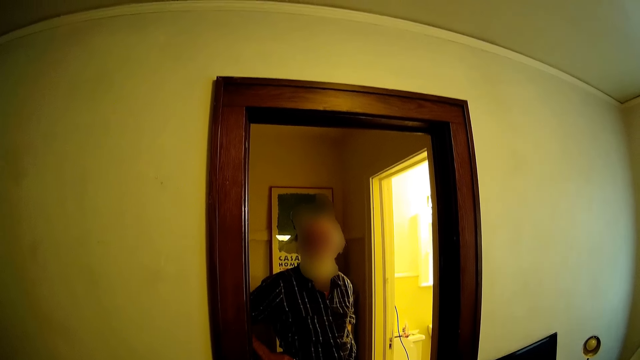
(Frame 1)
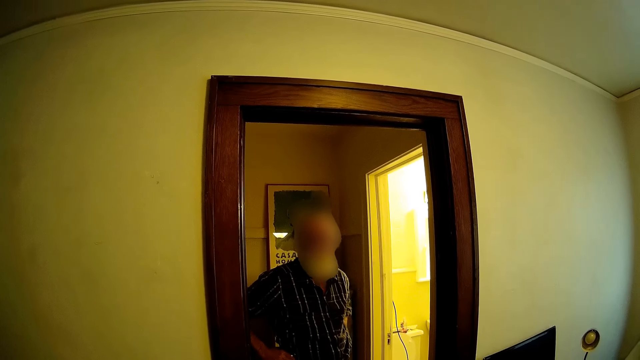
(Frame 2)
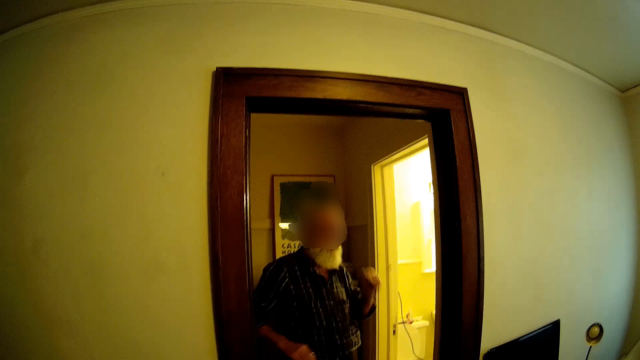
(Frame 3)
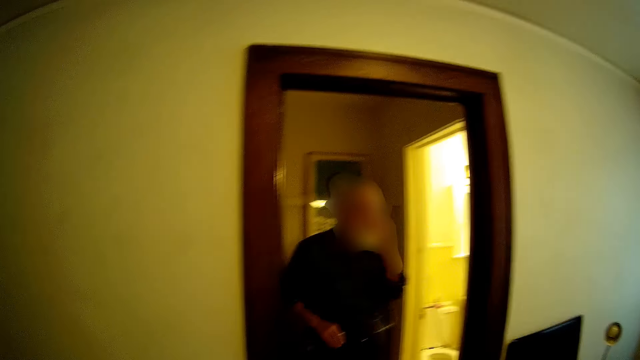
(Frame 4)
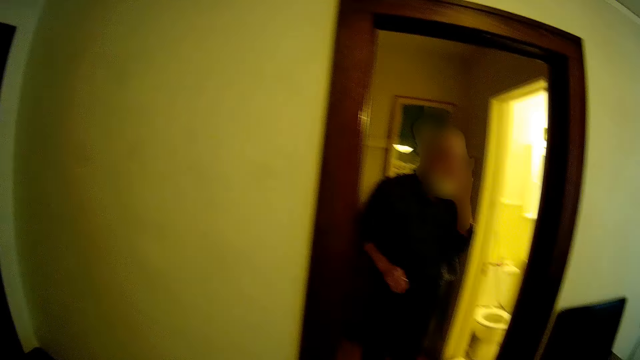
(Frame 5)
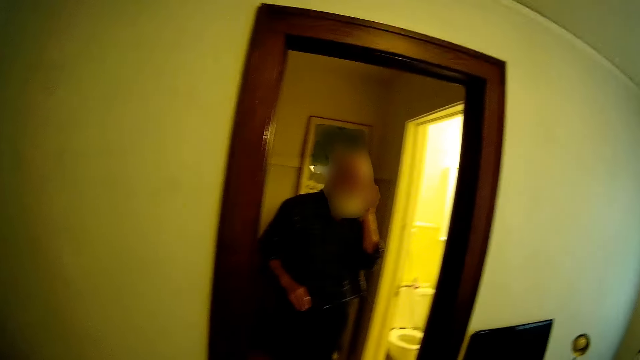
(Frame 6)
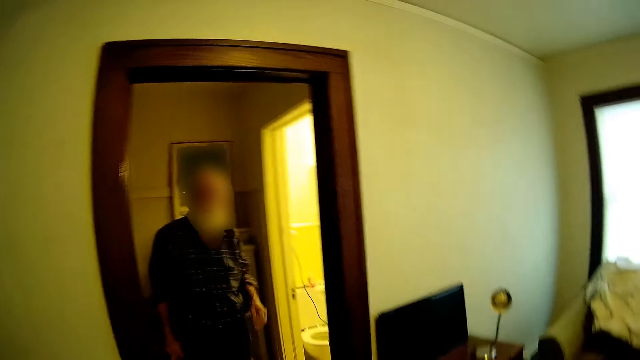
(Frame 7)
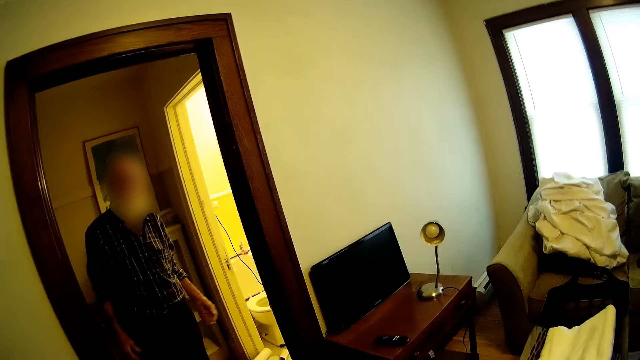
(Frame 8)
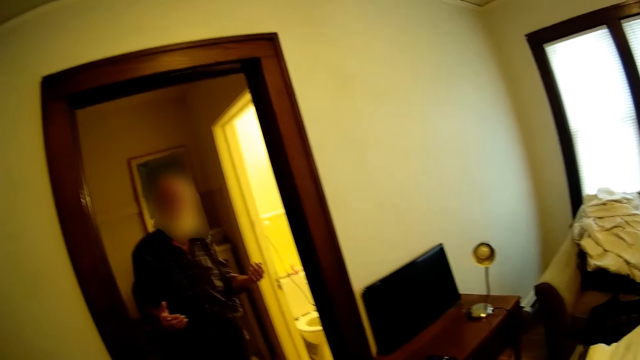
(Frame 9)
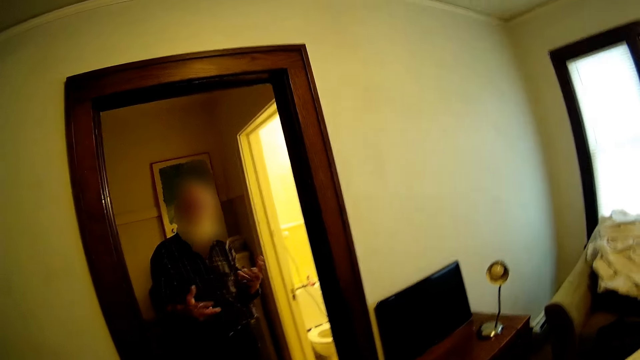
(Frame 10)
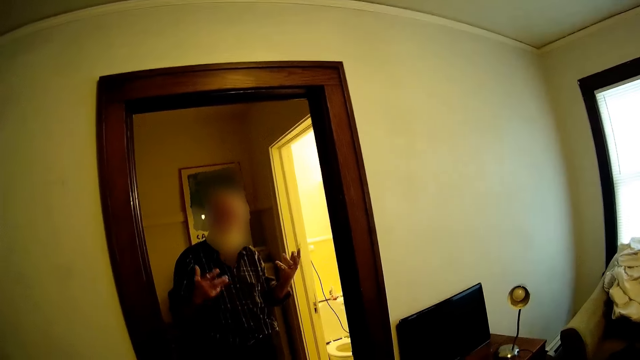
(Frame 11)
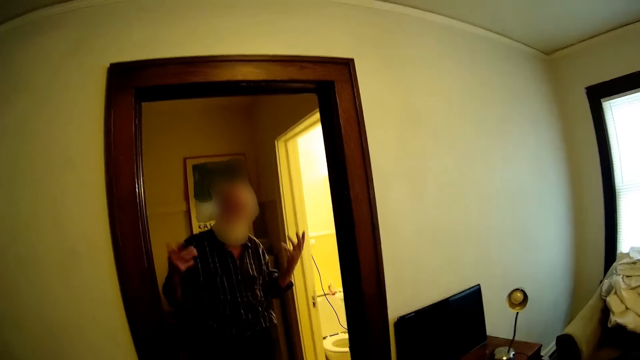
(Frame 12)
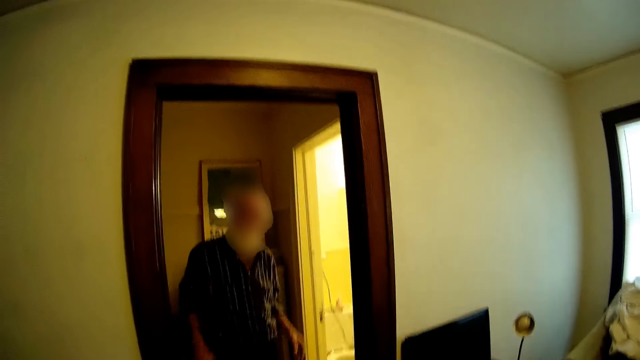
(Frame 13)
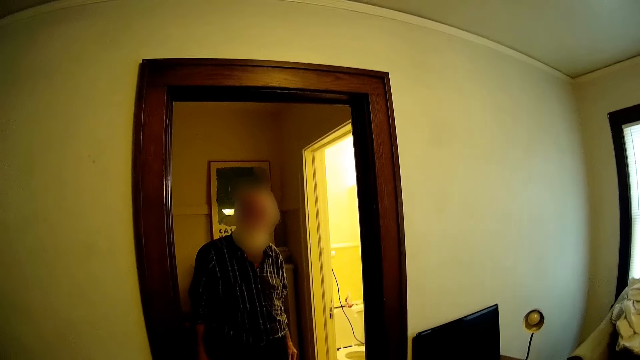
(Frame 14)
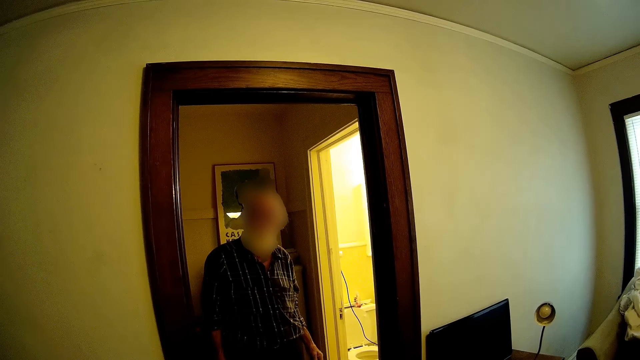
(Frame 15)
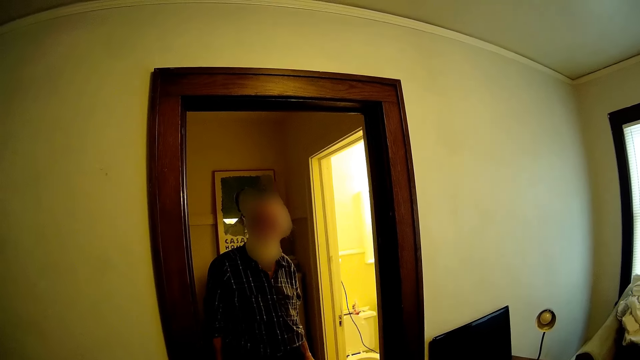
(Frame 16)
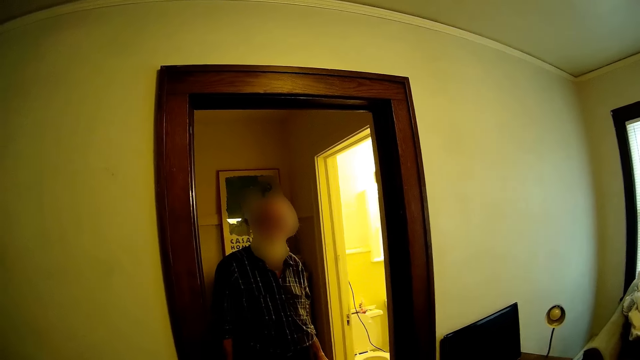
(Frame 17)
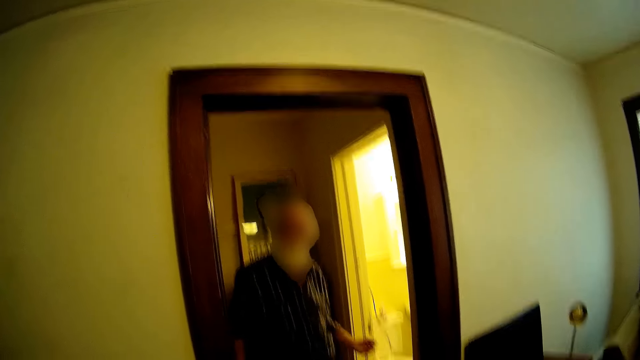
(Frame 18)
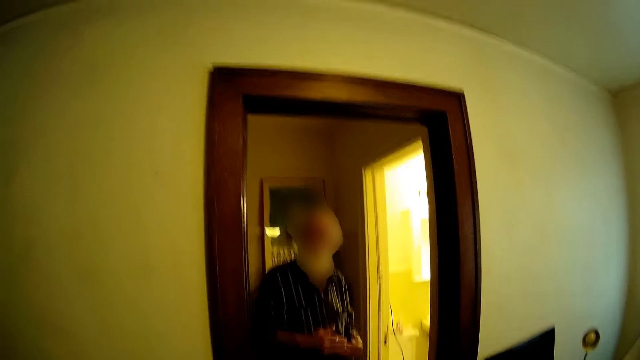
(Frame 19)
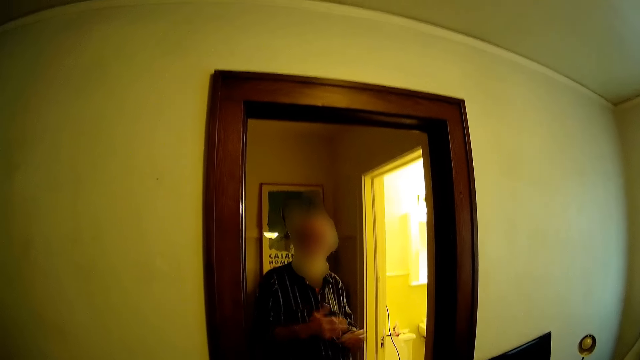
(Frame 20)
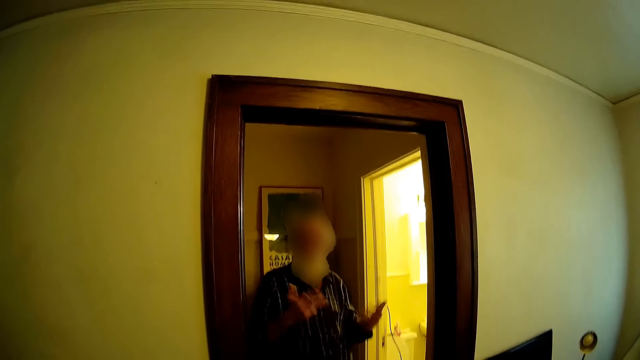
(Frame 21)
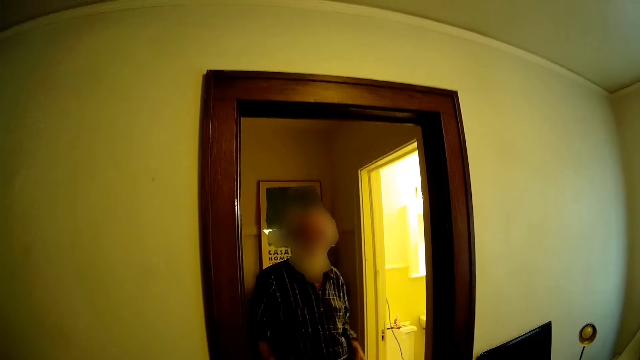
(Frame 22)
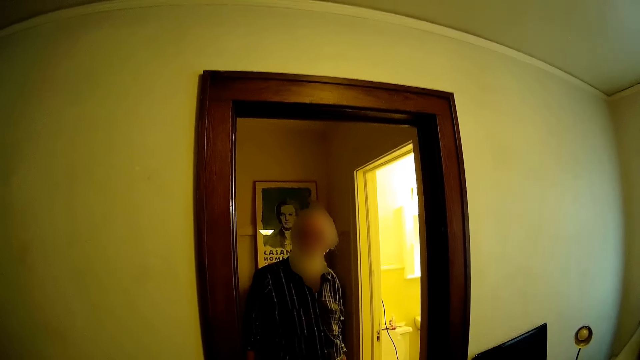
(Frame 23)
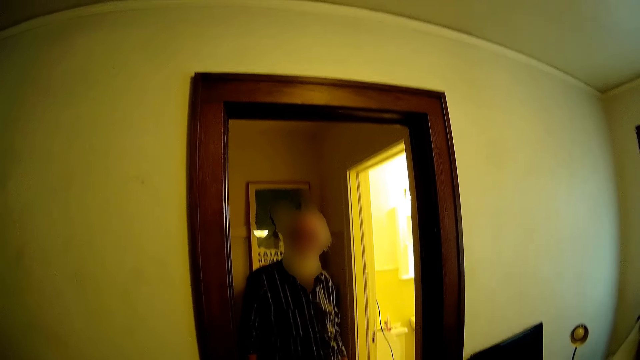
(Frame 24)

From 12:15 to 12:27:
A person folds their hand. The camera wearer dialogues to the person. They dialogue to the person again.

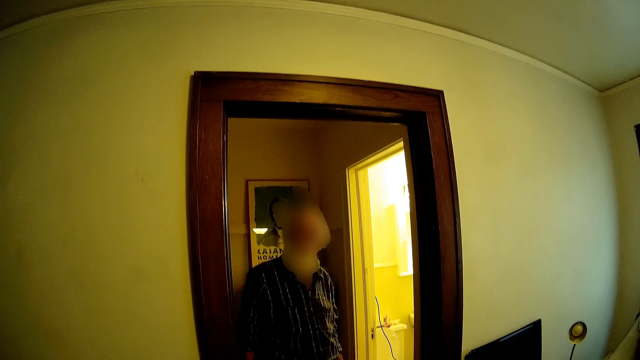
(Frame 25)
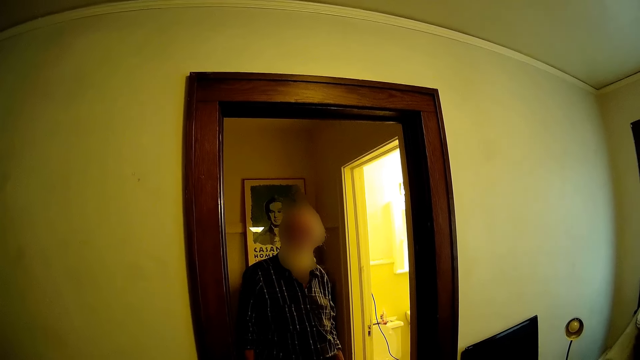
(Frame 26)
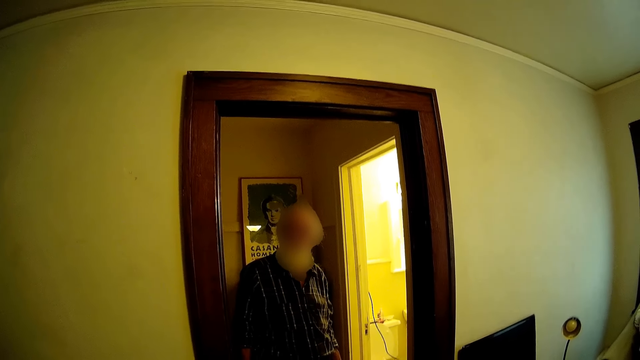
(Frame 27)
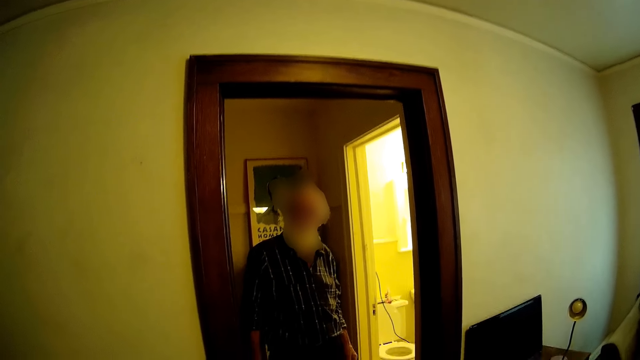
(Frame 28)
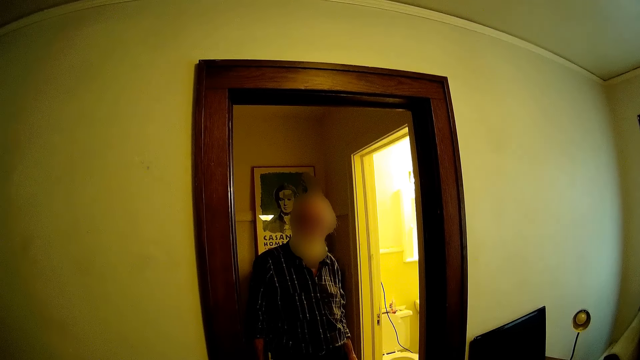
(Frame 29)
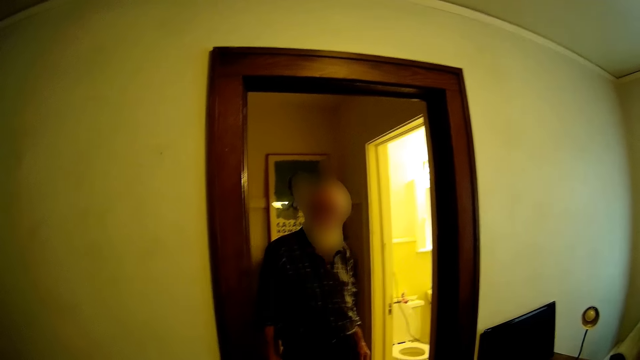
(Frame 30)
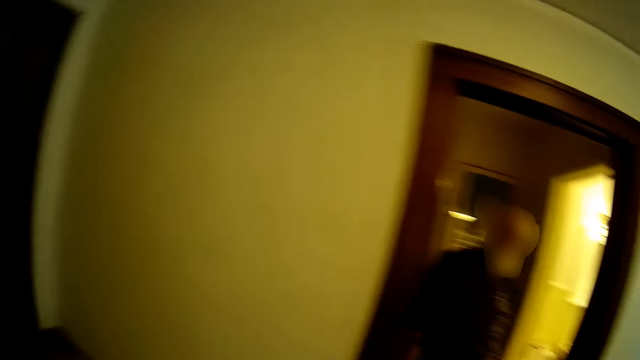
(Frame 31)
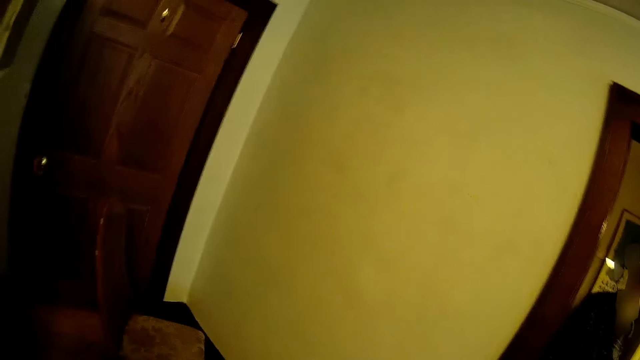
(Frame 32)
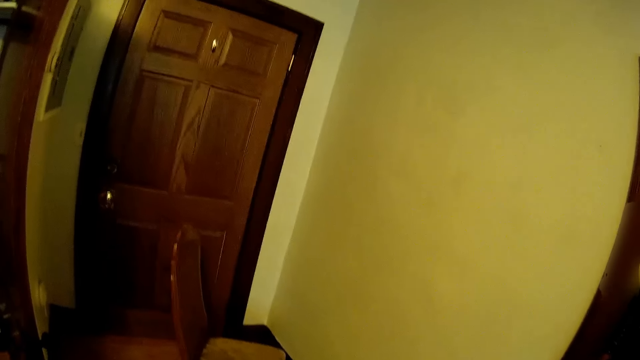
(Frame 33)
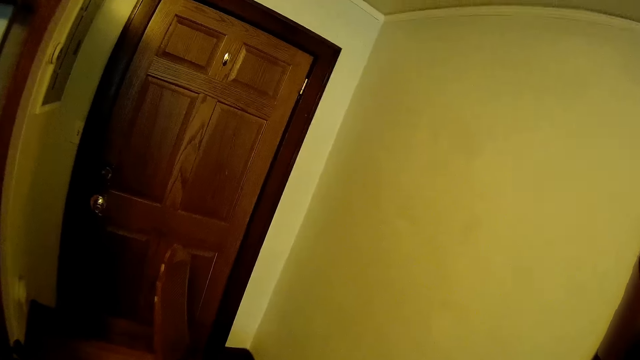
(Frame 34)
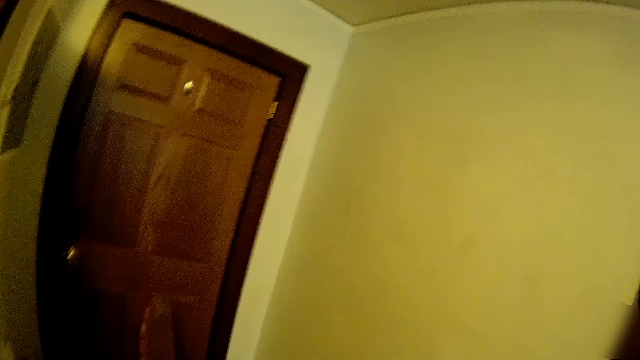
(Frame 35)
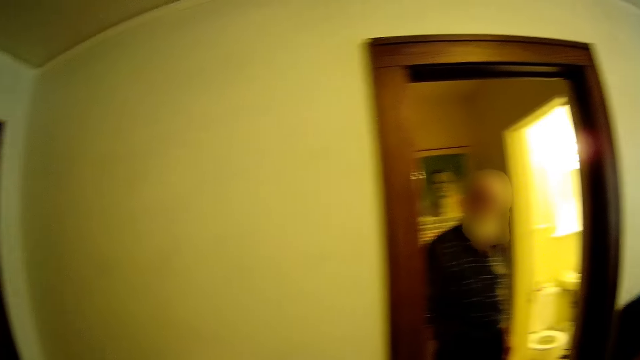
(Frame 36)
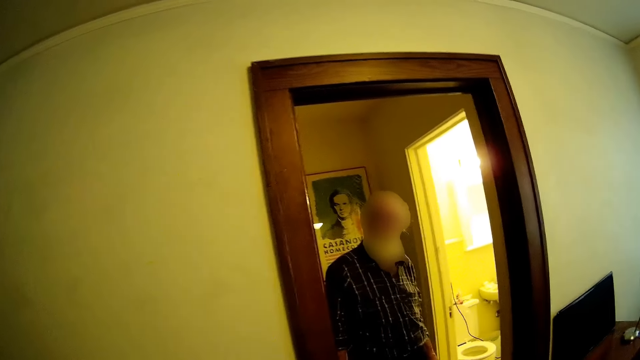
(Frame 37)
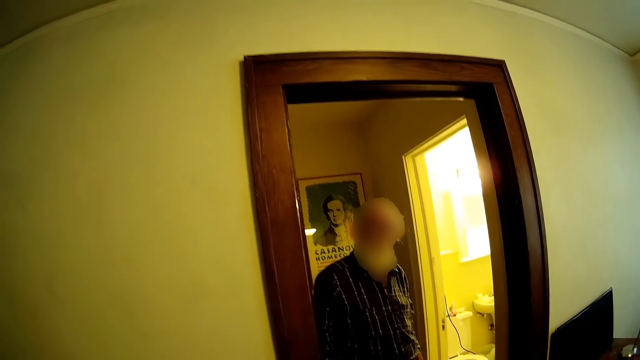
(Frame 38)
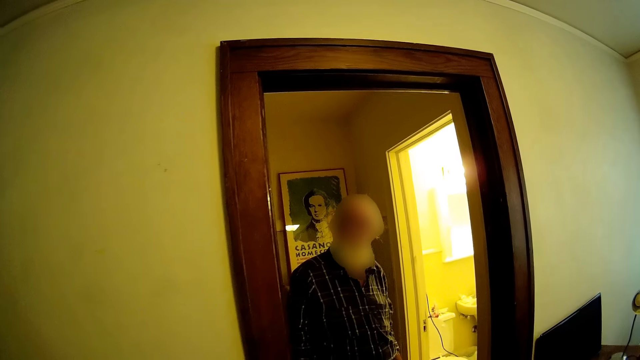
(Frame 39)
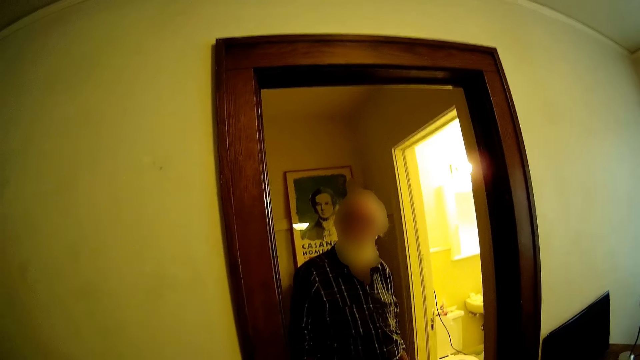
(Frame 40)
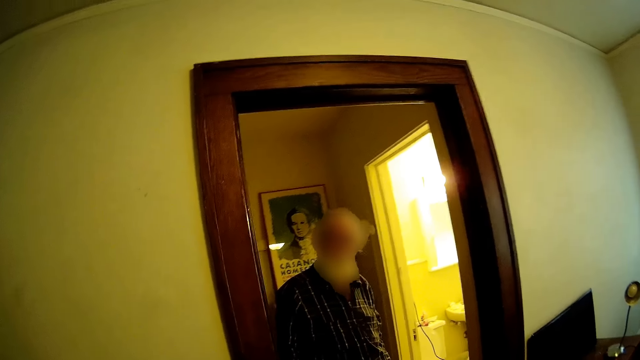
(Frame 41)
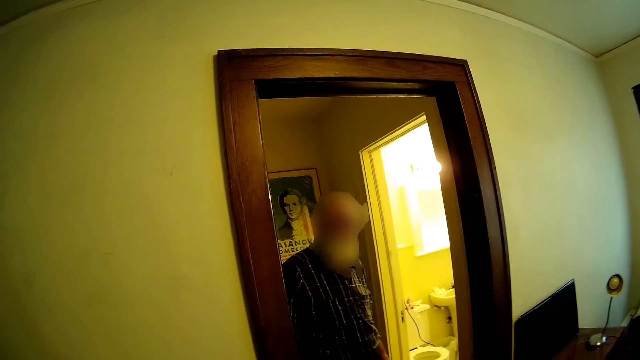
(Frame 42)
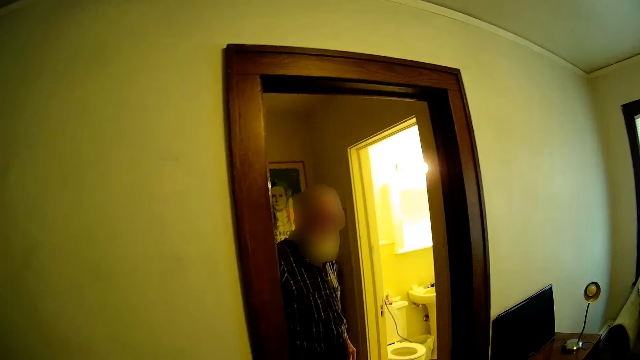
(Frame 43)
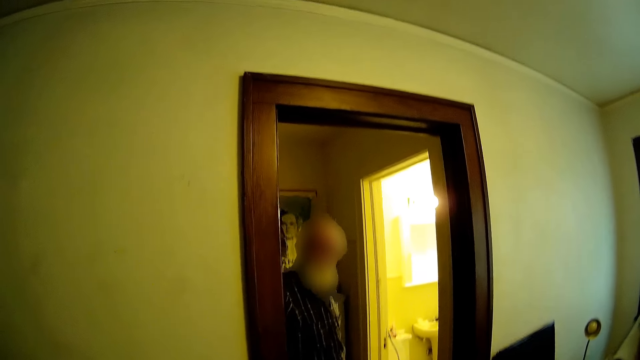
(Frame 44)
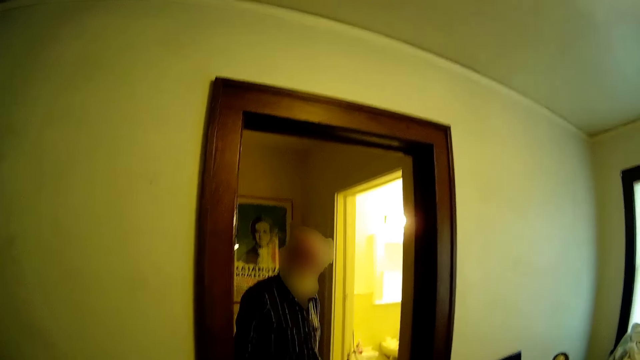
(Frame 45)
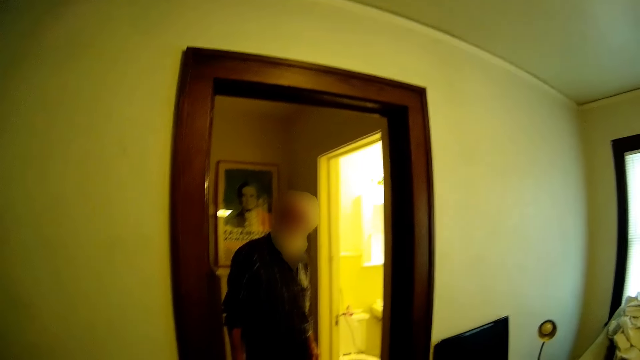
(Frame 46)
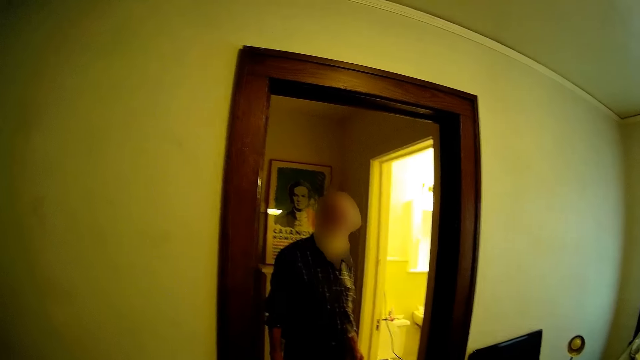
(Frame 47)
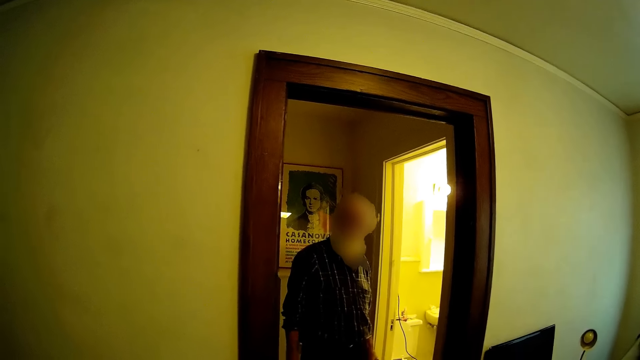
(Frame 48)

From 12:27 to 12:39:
The camera wearer looks around the house. They look at a man. They dialogue to the man. The man talks to the camera wearer.
